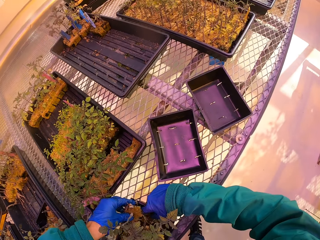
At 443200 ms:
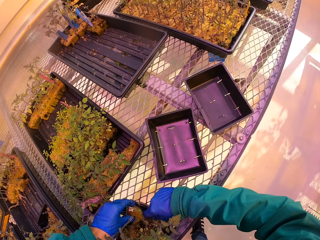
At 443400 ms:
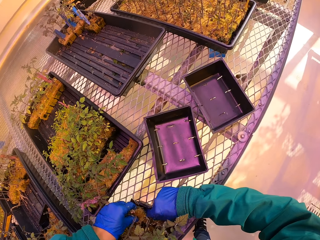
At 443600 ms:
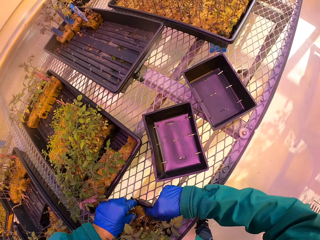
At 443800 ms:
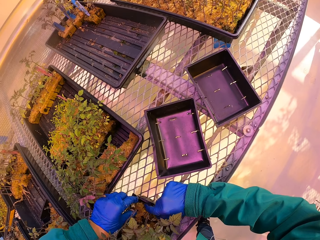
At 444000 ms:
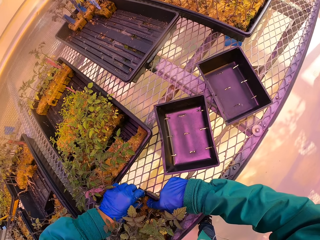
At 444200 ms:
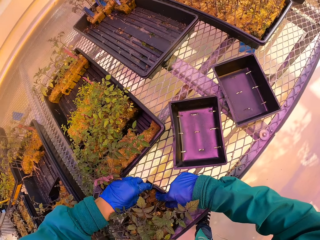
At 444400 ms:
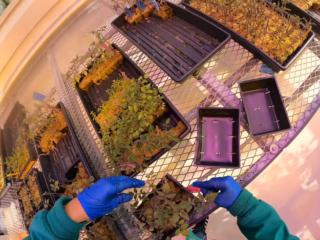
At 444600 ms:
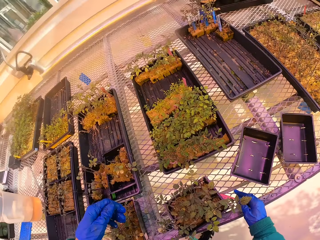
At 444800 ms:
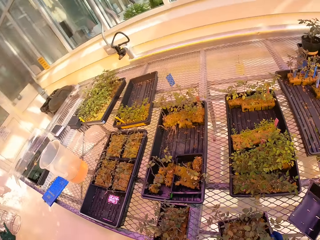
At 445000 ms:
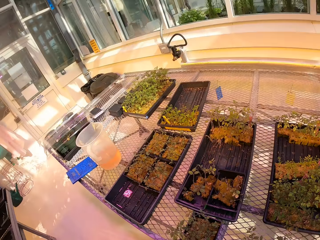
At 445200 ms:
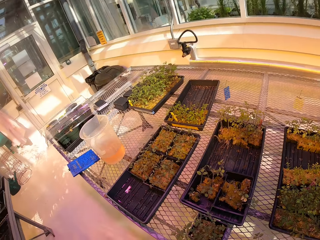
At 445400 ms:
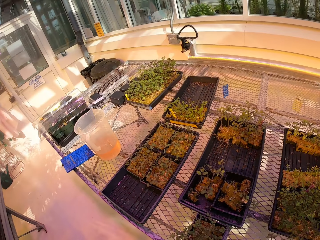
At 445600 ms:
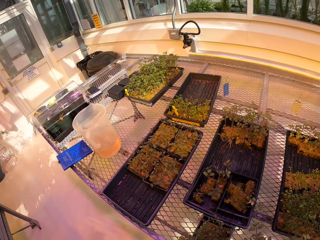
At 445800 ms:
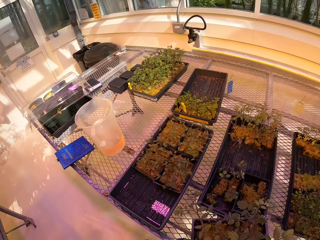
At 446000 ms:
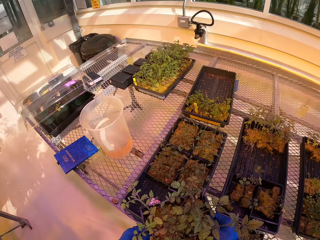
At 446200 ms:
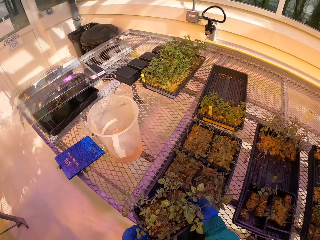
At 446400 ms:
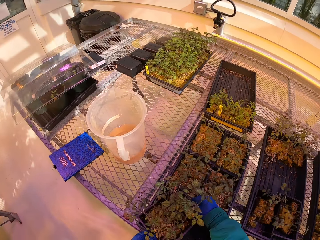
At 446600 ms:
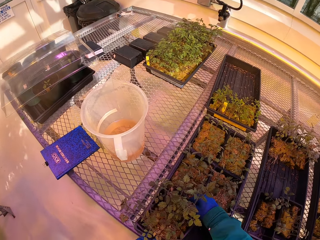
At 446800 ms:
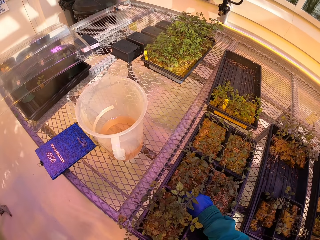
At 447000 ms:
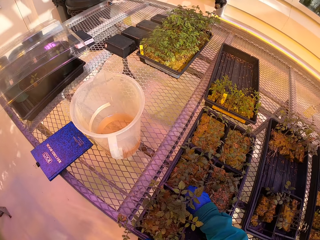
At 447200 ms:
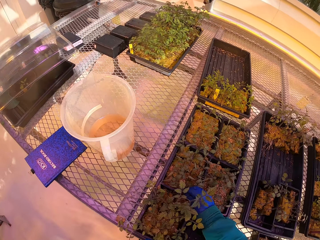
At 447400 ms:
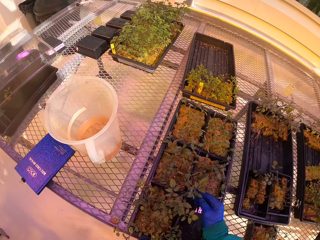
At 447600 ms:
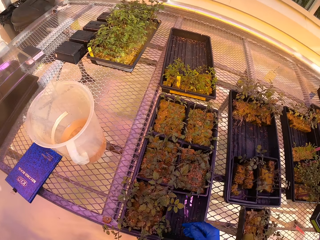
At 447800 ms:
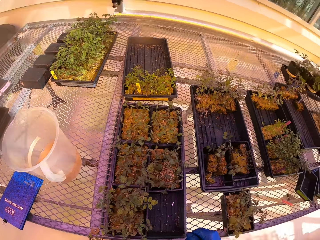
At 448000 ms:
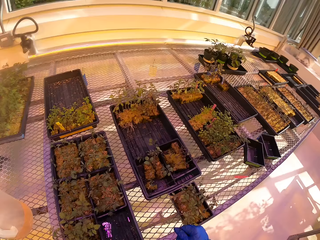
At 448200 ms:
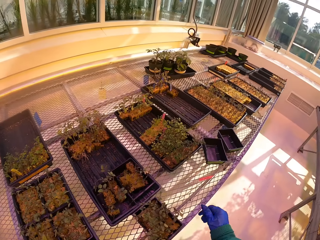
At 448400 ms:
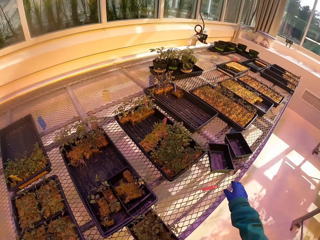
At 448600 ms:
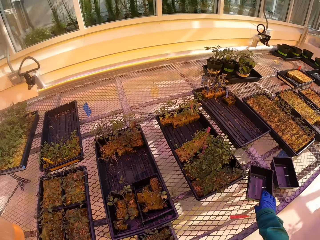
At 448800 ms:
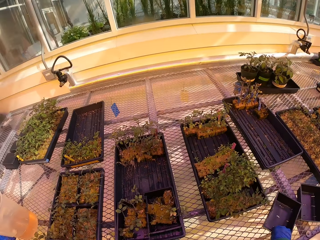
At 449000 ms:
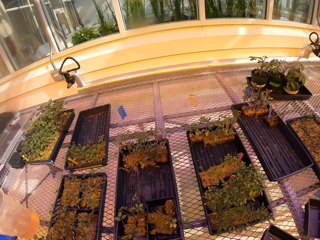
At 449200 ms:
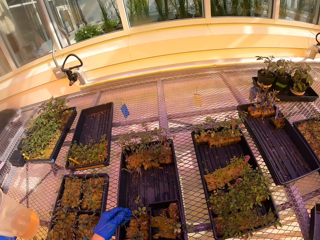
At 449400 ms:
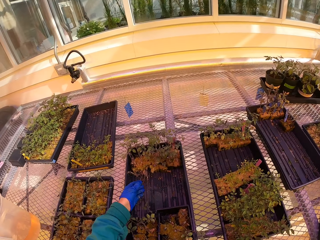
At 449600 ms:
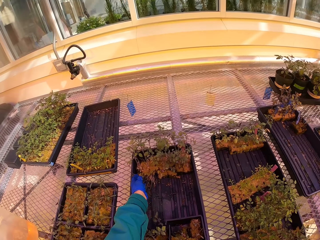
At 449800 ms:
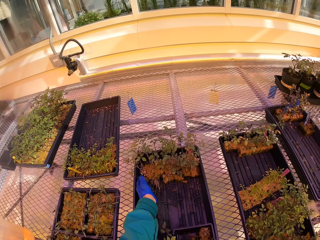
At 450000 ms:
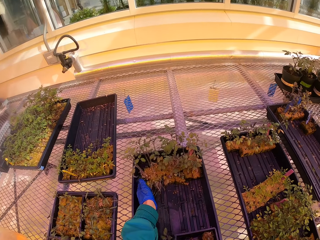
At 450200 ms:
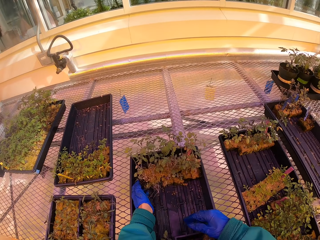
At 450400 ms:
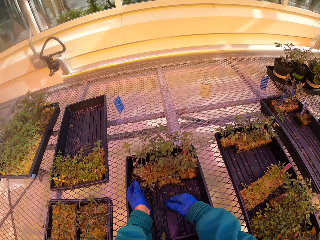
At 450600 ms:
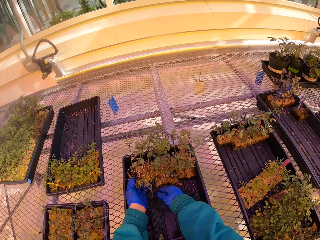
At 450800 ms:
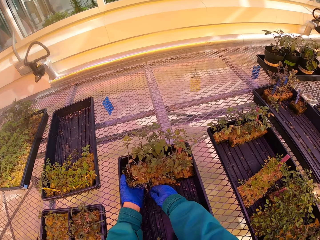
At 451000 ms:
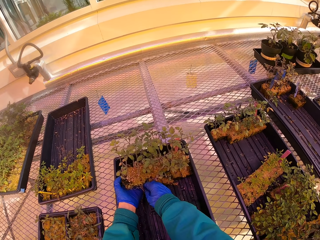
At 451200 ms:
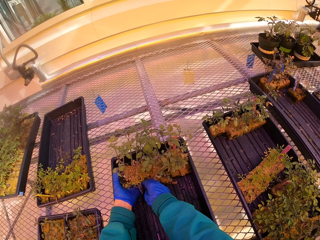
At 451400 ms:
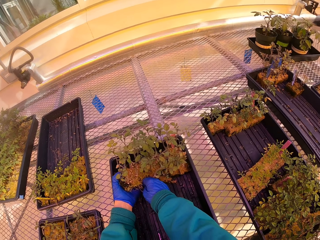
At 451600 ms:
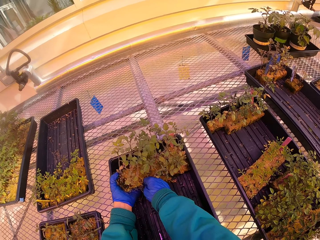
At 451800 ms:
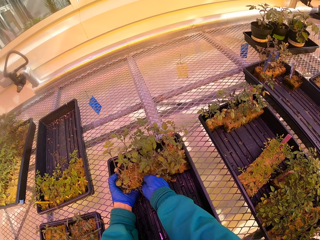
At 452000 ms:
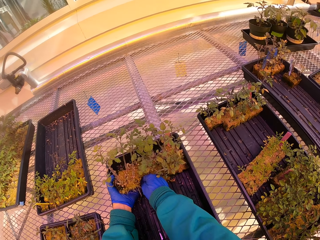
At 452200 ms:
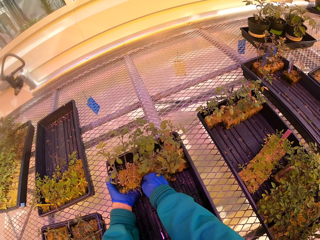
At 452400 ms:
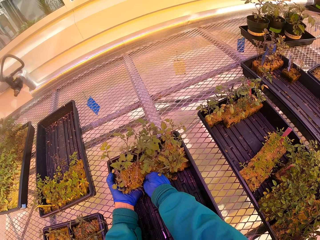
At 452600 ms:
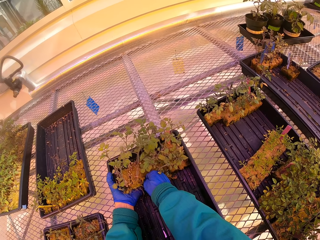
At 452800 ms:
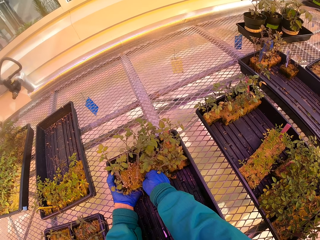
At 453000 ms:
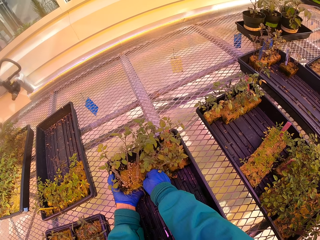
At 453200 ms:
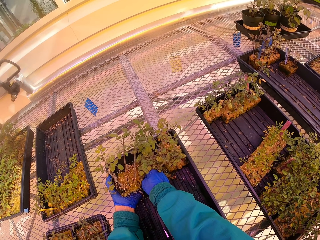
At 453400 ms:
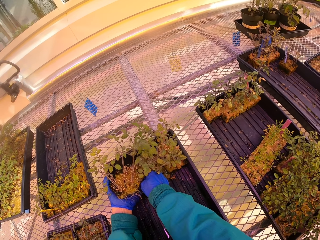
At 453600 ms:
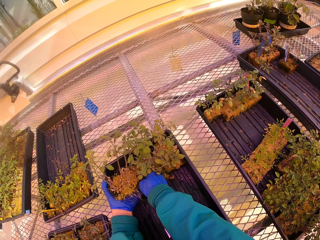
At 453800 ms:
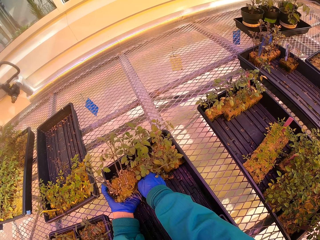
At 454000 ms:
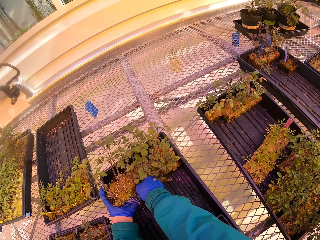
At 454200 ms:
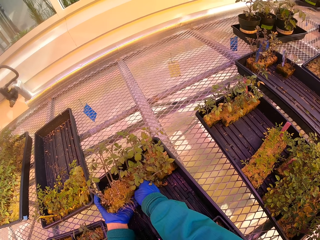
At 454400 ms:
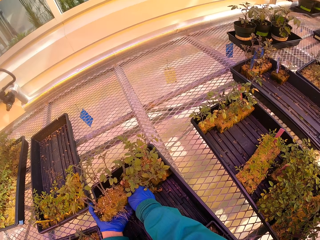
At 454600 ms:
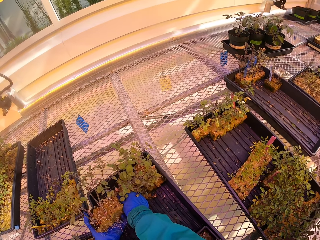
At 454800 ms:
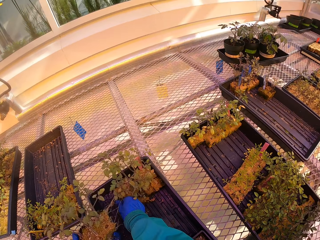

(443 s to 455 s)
The camera wearer puts seedlings in the half tray. They pile the half tray on the flat tray. They pick up the half tray. They hold seedlings. They separate the seedlings. They pick the plants from the tray.

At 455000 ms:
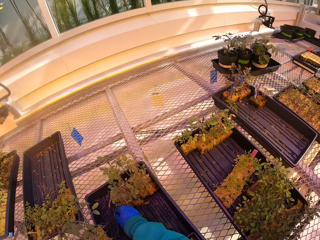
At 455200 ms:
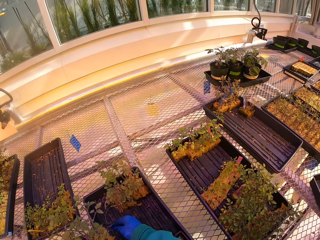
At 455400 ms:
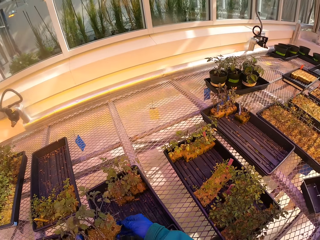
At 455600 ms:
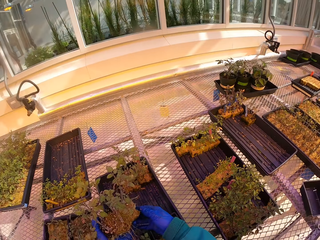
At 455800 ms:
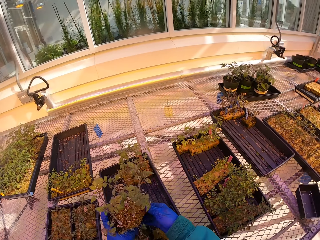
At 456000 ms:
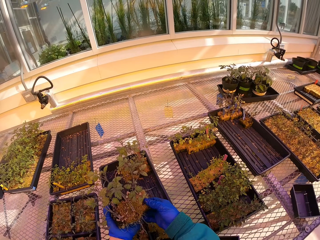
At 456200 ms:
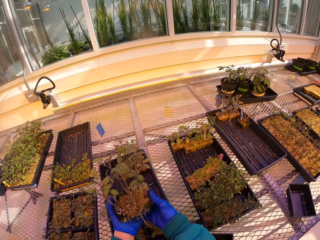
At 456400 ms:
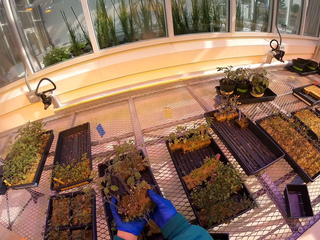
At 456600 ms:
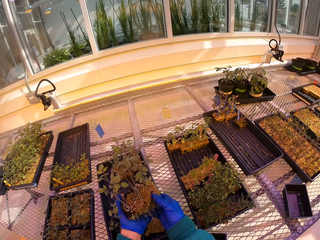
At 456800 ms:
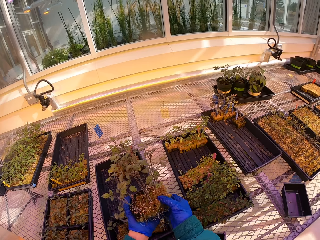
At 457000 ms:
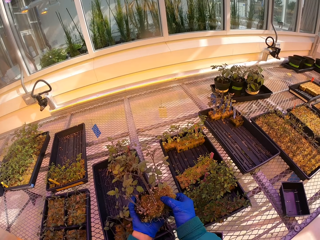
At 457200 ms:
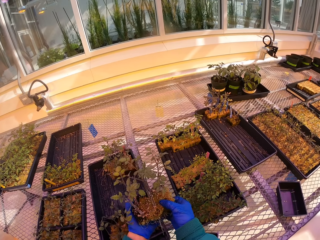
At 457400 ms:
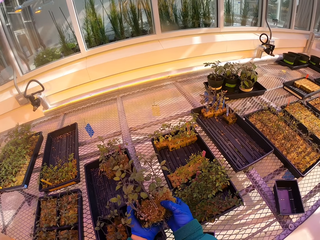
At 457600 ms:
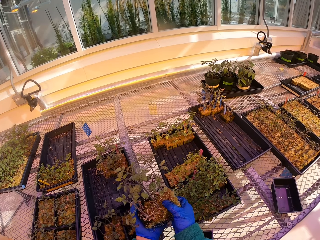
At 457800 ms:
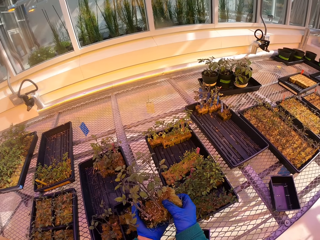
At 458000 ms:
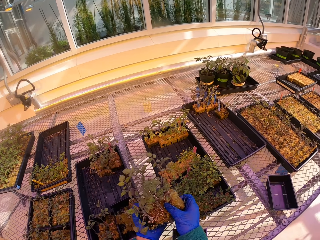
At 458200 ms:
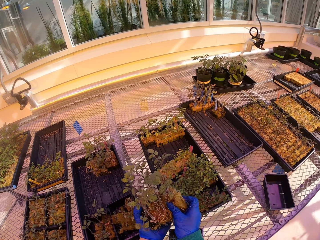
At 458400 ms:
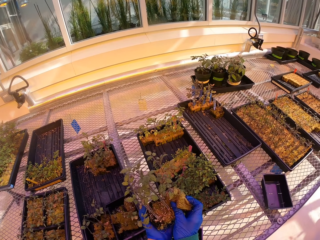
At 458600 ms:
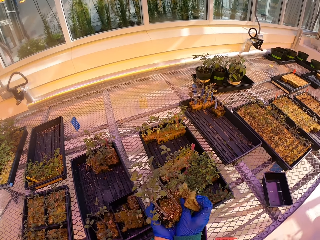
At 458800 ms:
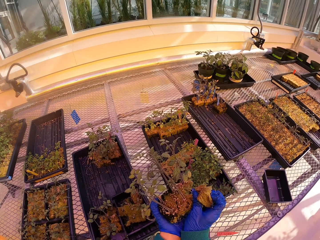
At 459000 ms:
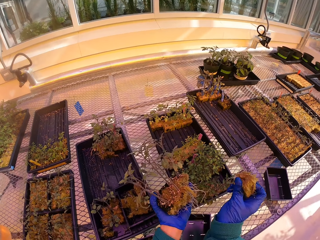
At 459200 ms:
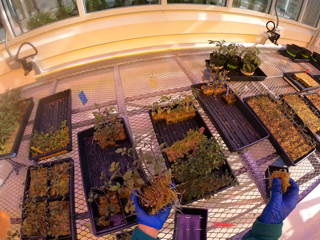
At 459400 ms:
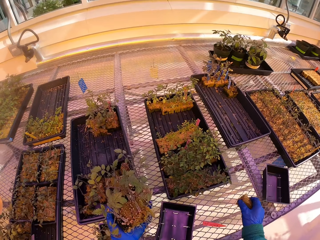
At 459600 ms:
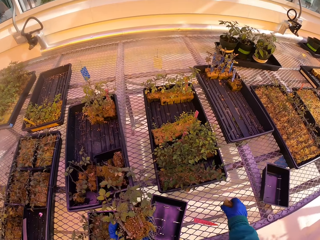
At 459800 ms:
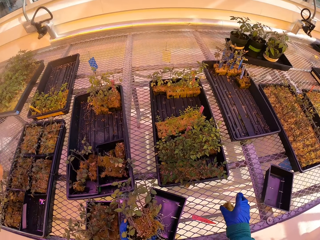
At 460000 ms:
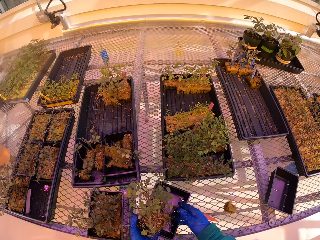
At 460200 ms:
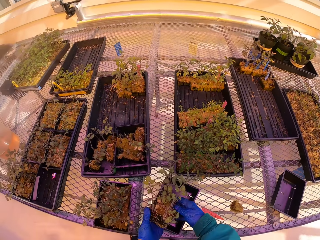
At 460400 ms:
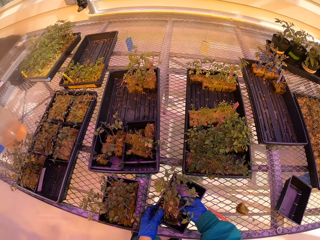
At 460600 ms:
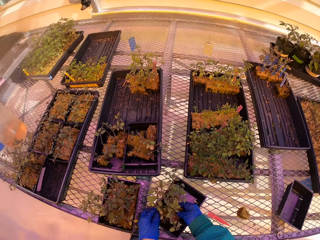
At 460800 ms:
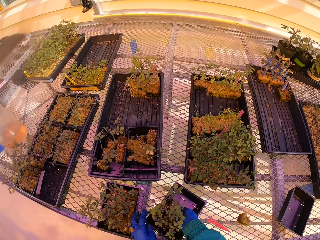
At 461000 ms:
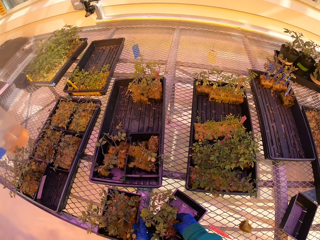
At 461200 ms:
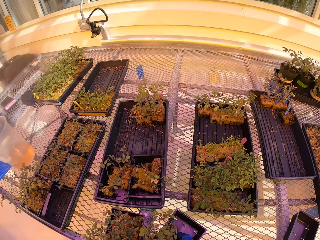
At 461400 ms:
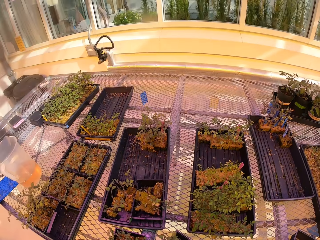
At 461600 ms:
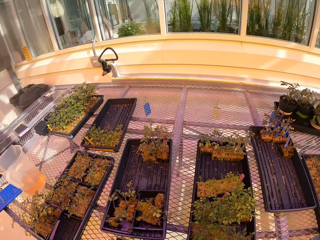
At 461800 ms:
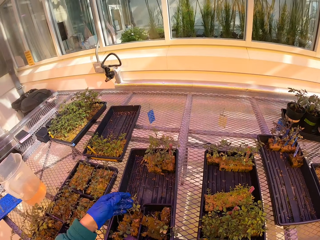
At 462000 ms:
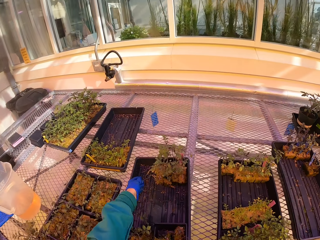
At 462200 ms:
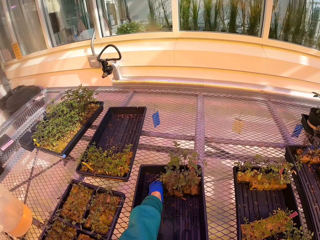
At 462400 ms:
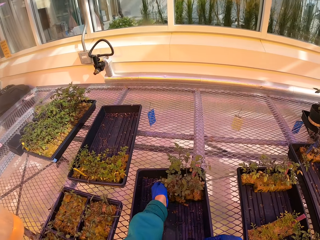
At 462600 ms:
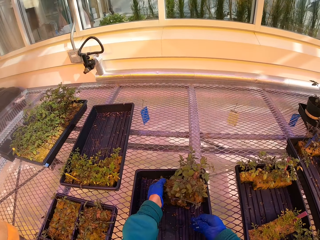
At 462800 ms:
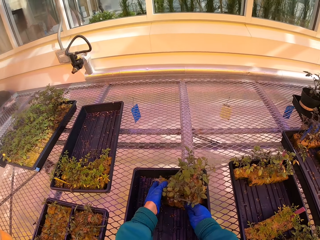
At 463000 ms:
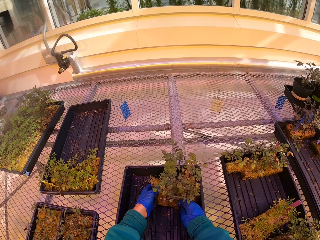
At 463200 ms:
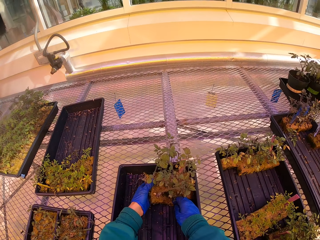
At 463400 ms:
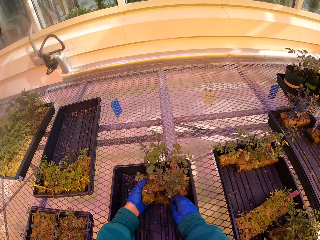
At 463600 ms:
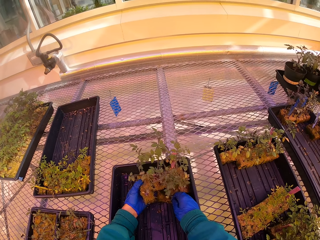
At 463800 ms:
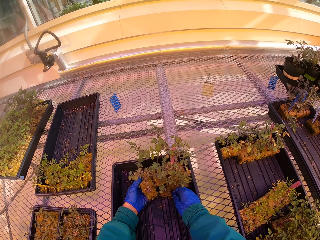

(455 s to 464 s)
The camera wearer separates soil. They drop the soil. They put seedlings in the half tray. They hold the seedlings. They pick the plants from the tray. They separate the seedlings.
